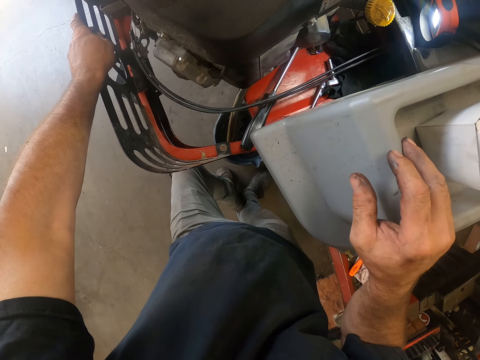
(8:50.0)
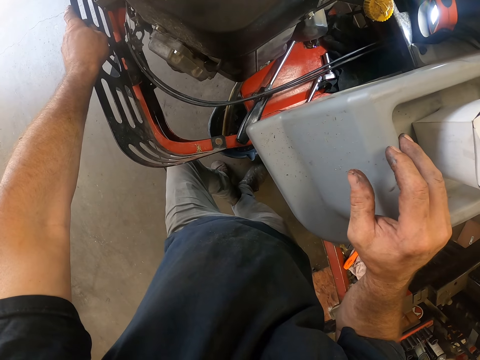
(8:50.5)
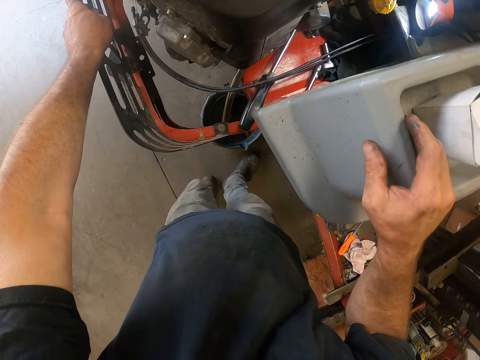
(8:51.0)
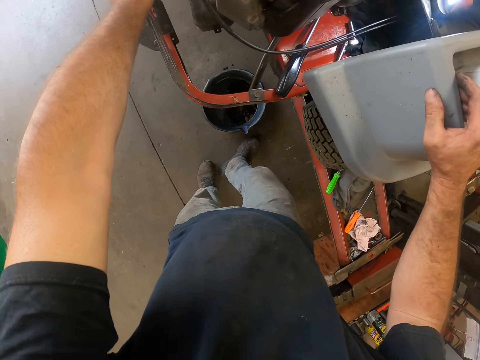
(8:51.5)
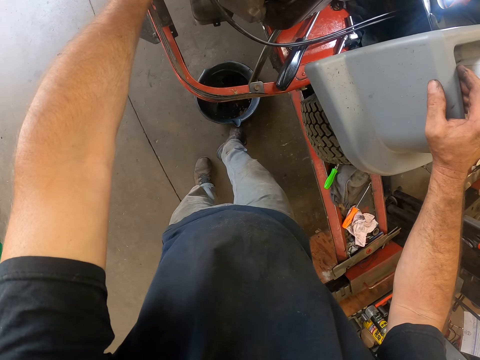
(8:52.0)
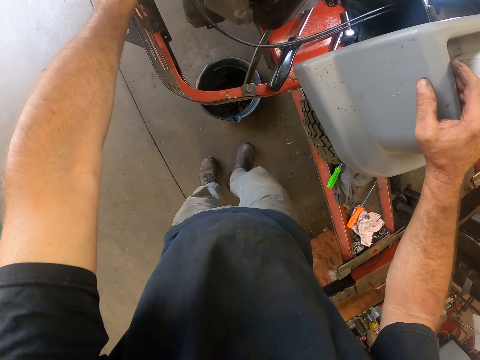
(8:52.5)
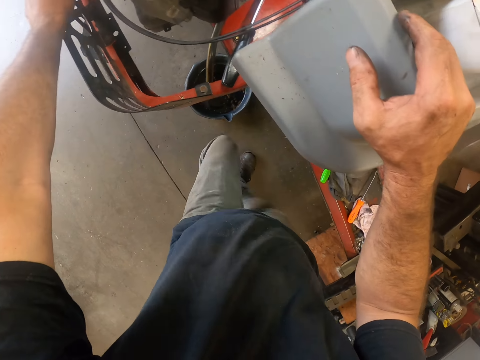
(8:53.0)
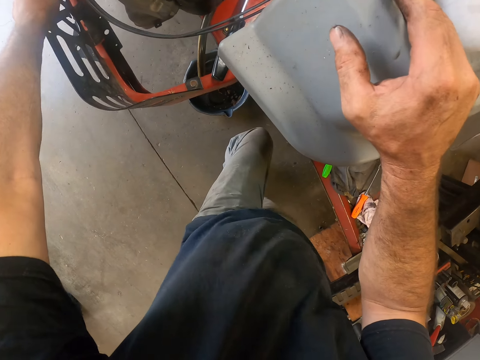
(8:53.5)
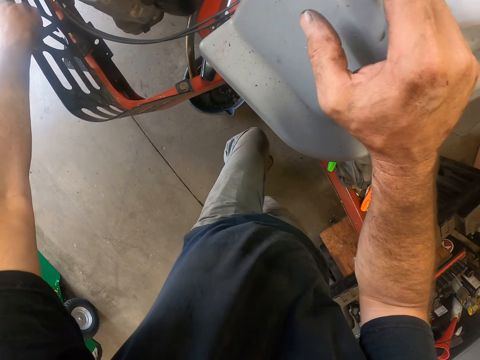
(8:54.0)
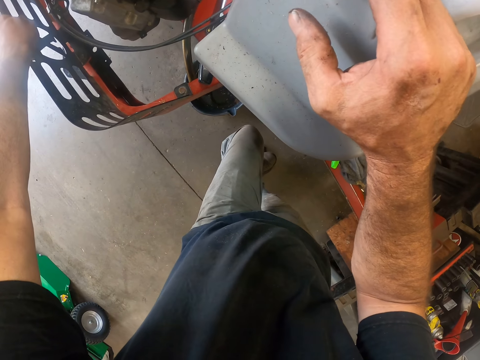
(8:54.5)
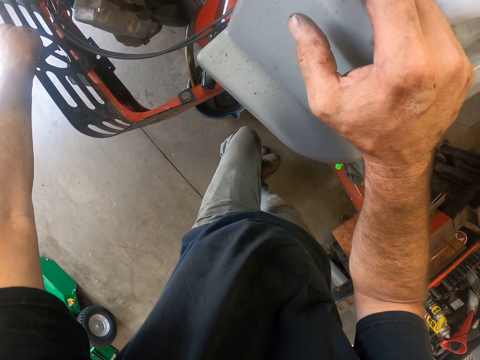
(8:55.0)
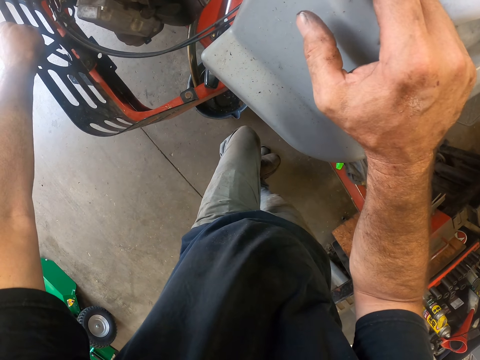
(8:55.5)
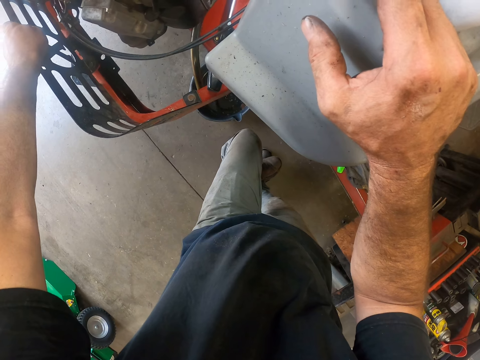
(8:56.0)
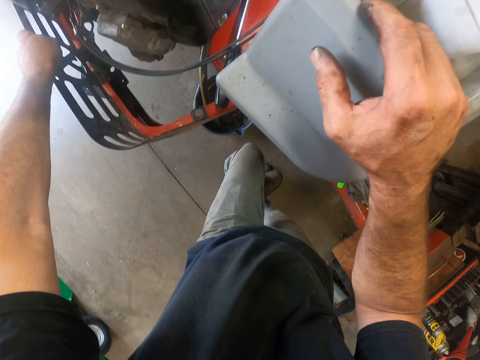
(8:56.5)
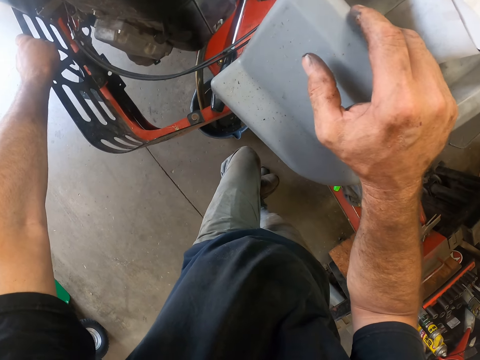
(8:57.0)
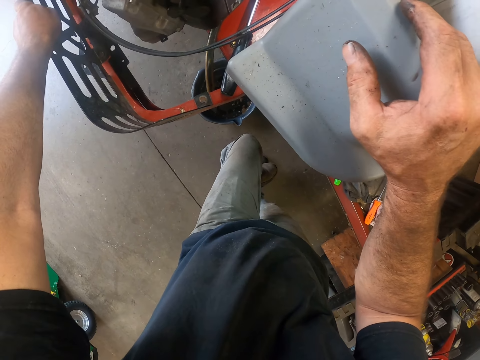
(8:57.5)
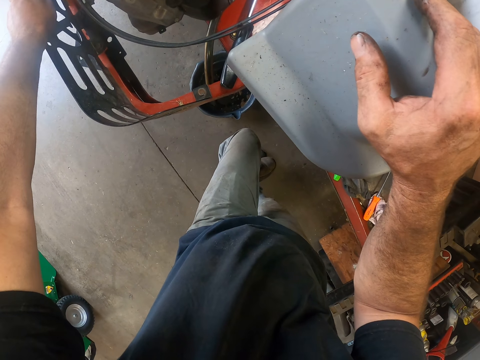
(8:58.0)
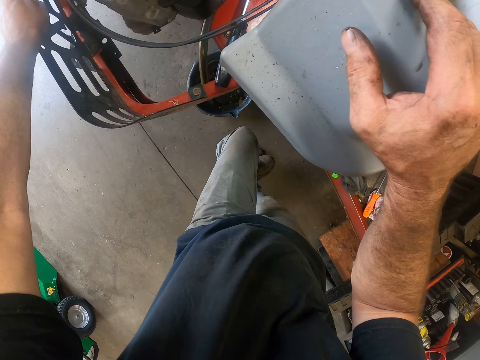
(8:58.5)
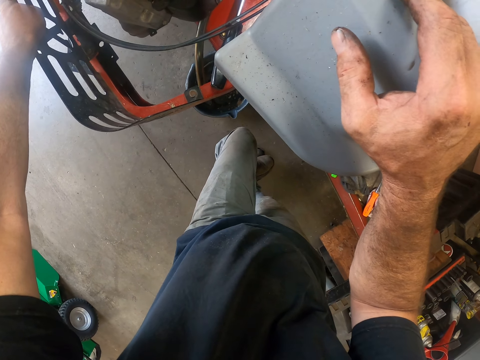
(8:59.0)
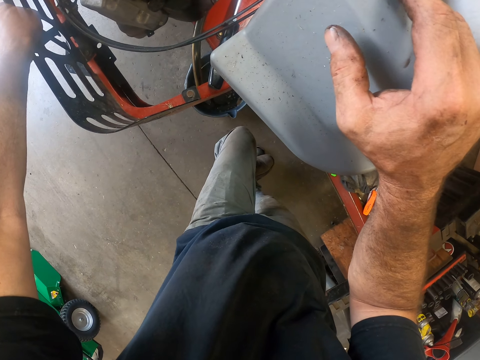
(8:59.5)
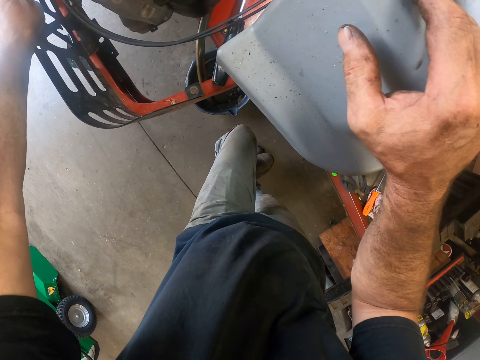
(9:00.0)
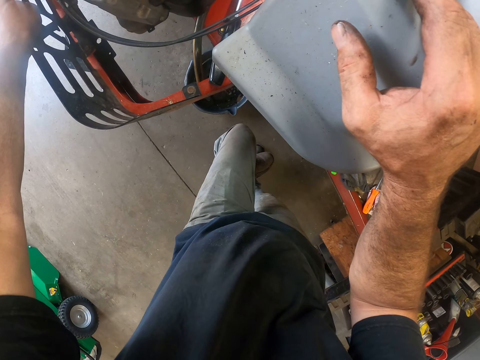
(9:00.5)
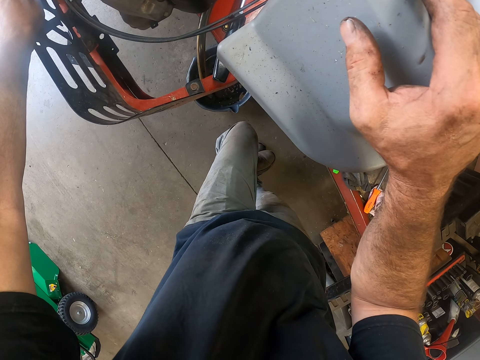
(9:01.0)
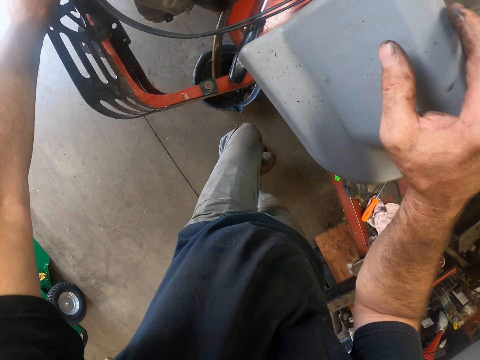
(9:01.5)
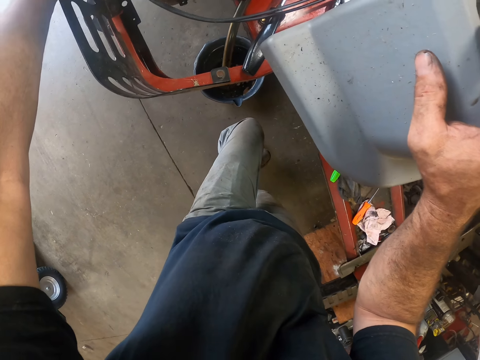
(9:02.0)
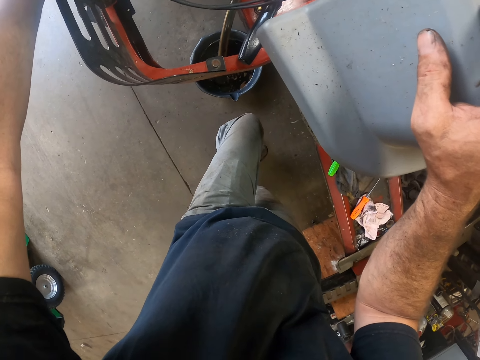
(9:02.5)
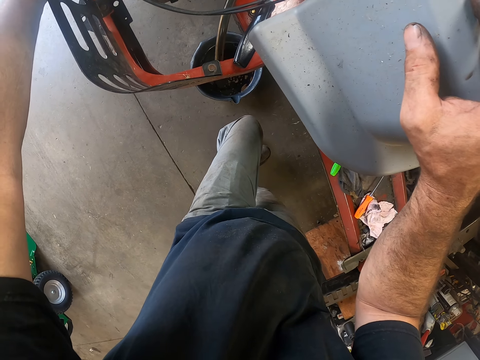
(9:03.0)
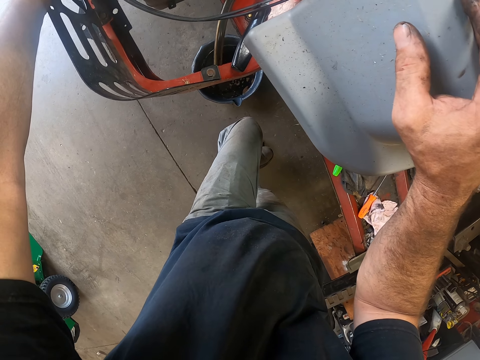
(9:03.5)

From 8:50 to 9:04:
The camera wearer kicks the black bowl on the floor with his right leg. He looks at the lawn mower.

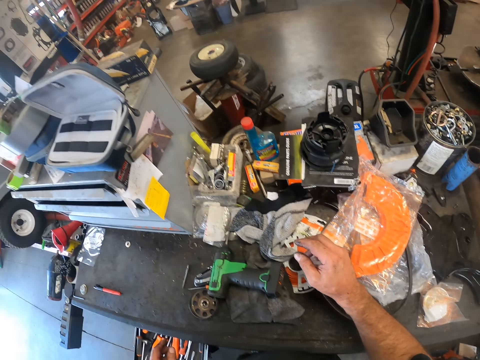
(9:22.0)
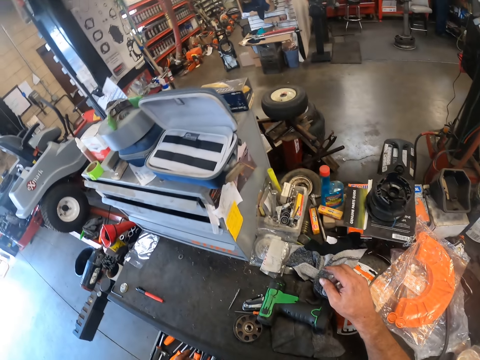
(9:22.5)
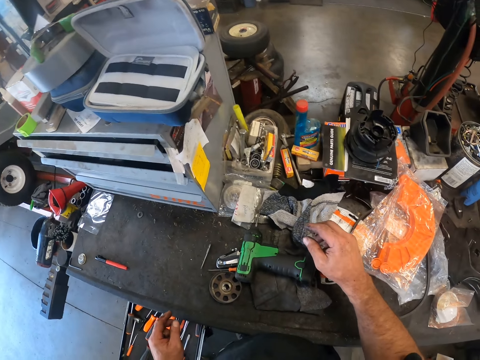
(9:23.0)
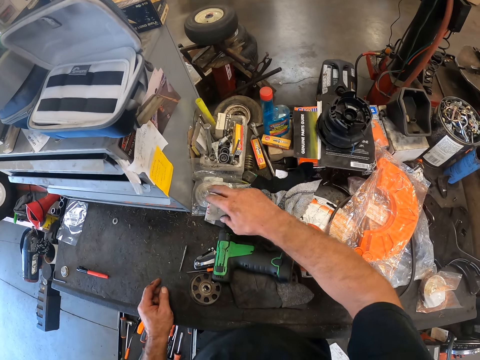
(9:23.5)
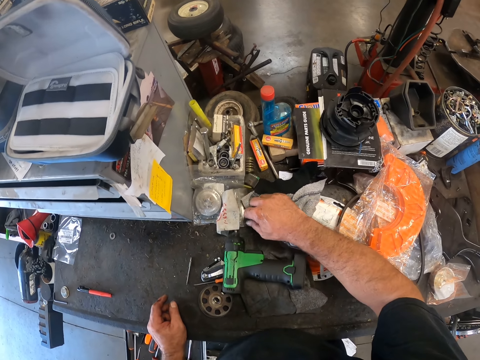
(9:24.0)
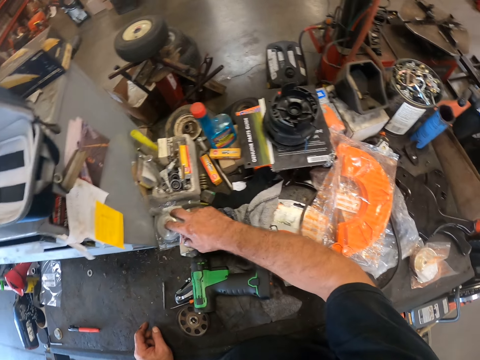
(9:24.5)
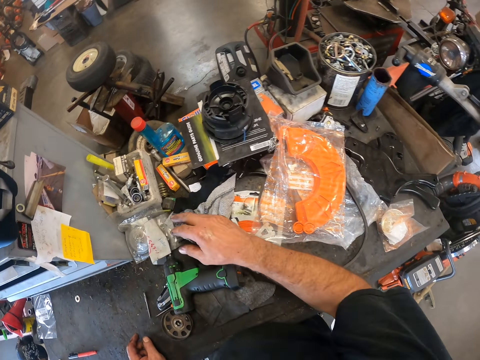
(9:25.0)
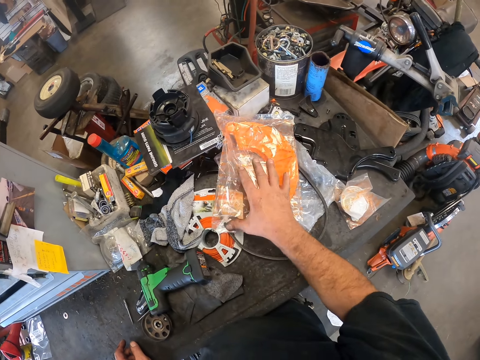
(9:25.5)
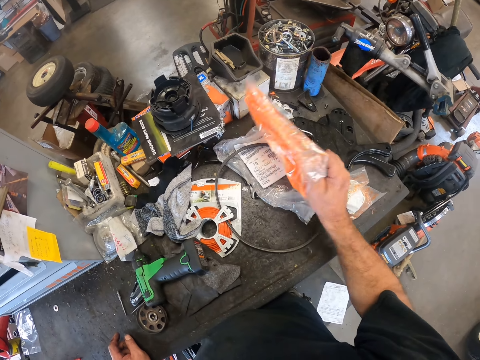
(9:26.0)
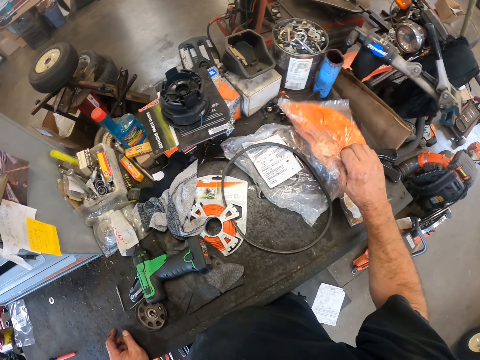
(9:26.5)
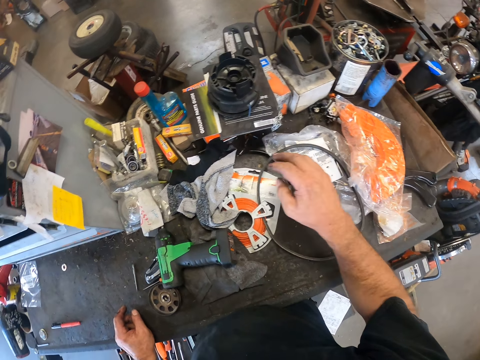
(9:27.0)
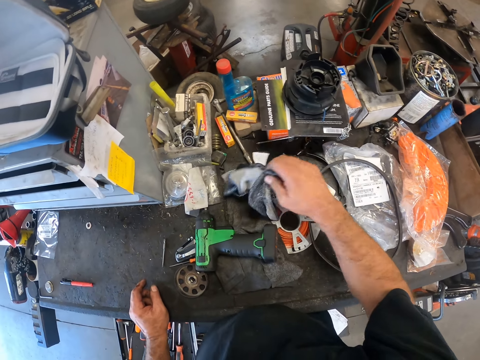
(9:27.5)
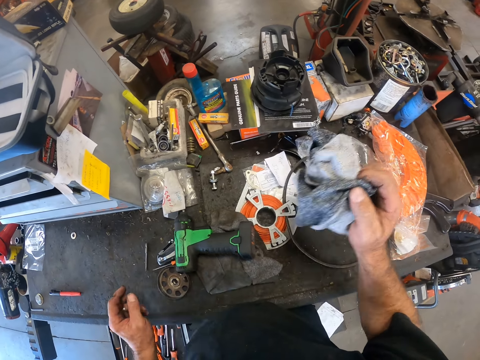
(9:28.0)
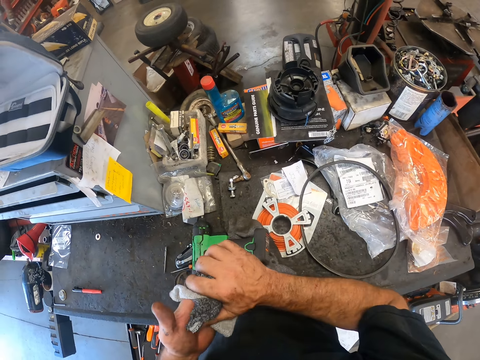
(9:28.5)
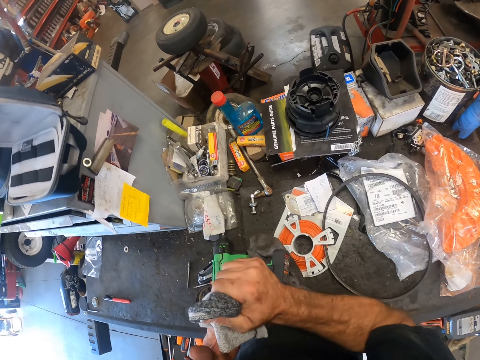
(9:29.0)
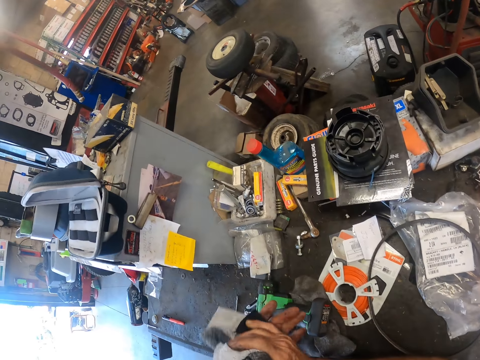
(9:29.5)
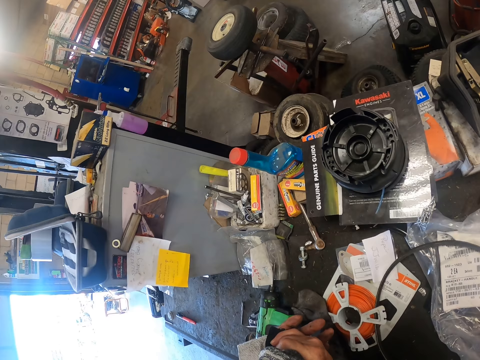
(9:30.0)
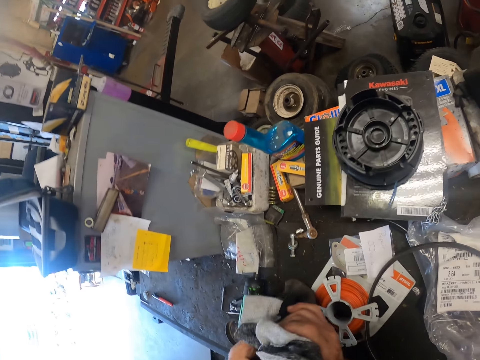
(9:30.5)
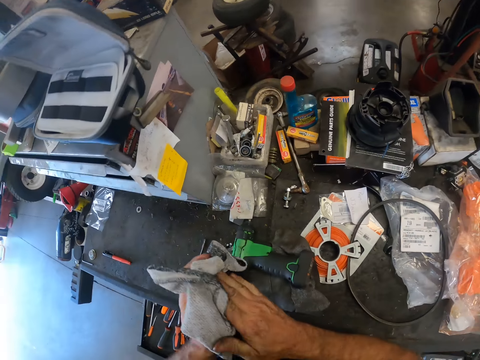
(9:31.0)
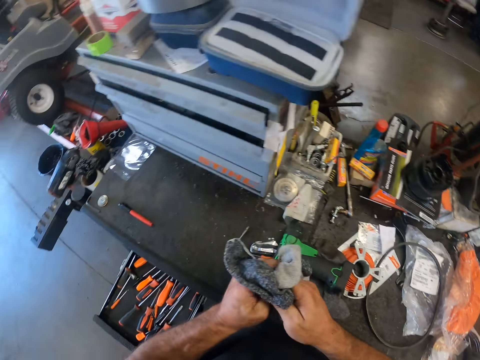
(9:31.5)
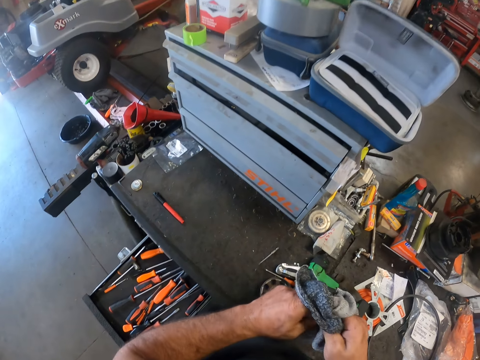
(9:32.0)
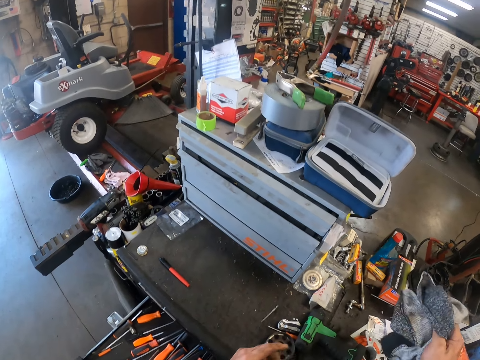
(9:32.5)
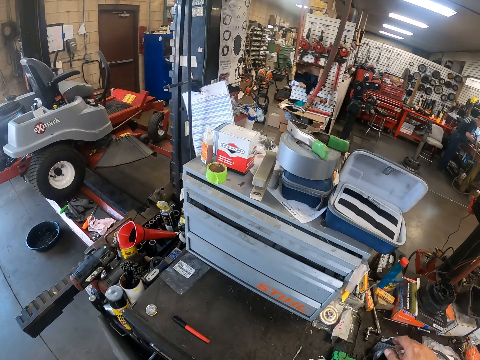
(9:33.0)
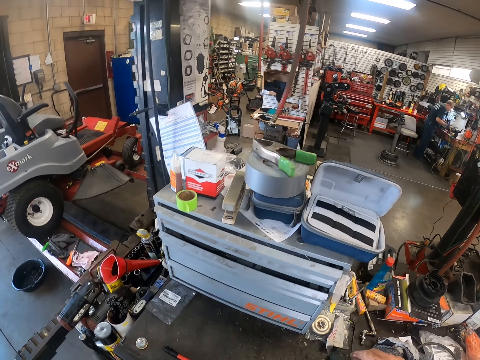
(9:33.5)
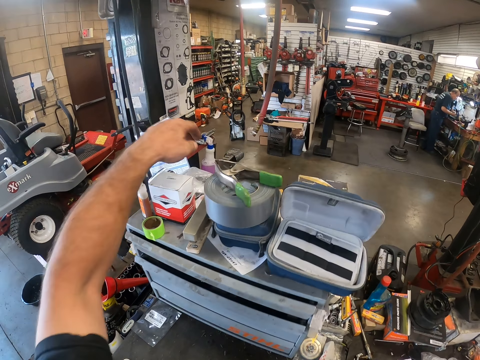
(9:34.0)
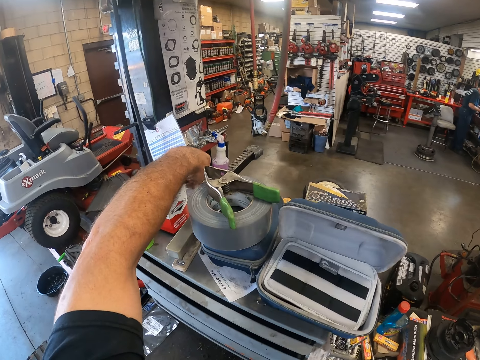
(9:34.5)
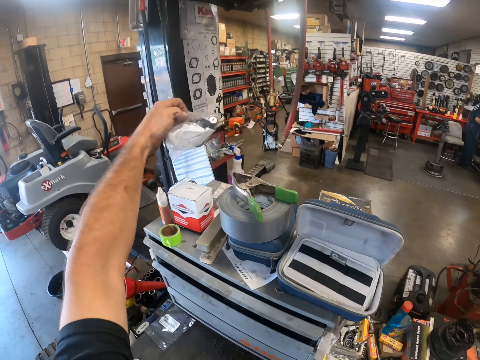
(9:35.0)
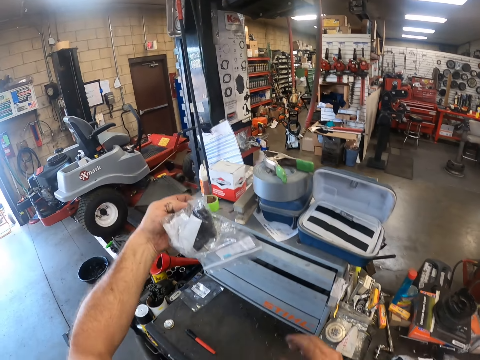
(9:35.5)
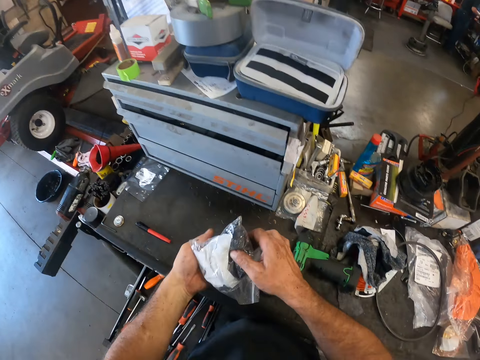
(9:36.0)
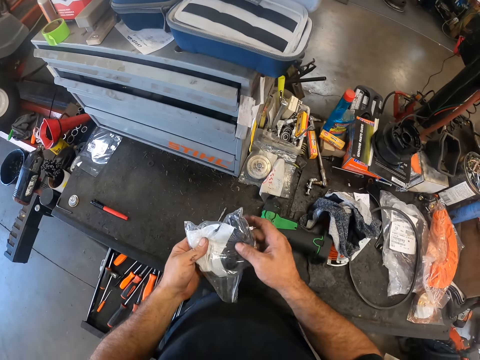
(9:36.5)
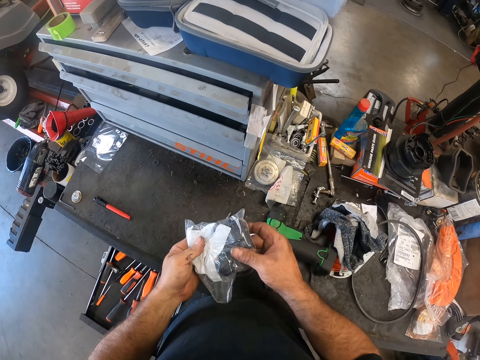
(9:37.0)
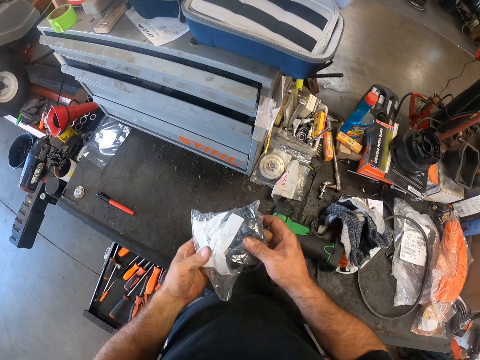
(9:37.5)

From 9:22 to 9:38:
The camera wearer touches a nylon paper. He fiddles around the tools on top of the tool cabinet. He puts aside a nylon bag. He moves a nylon on top of the tool cabinet around. He picks up a rag with his right hand. He cleans his hand with the grey rag. He puts the rag on top of the cabinet. He picks up another nylon or polythene bag from a tool cupboard with his left hand. He holds the tool cupboard with his hands.
